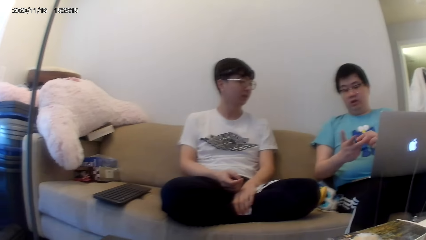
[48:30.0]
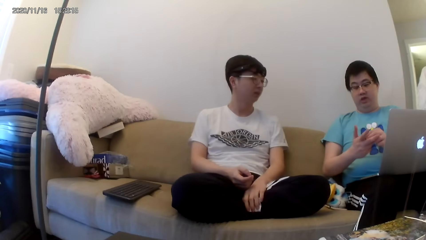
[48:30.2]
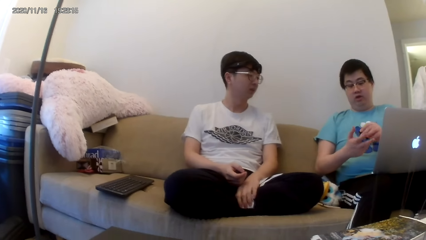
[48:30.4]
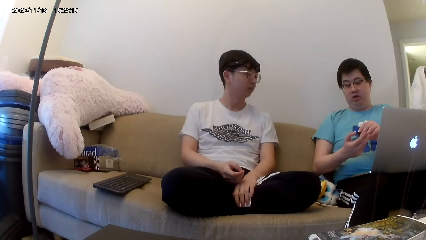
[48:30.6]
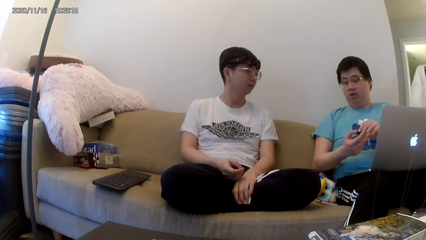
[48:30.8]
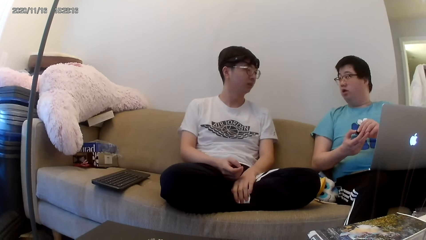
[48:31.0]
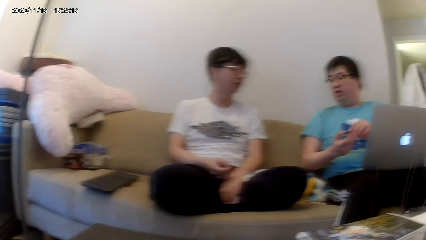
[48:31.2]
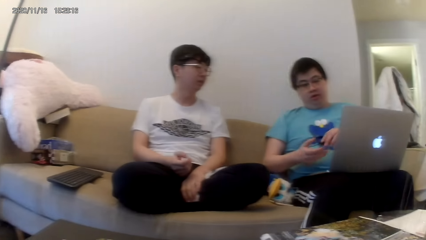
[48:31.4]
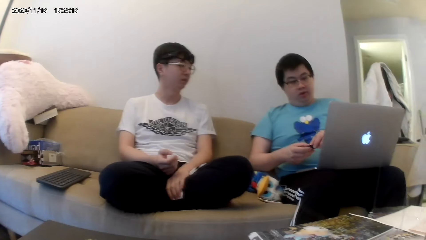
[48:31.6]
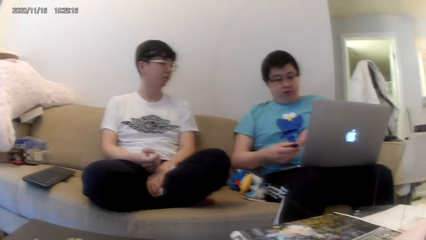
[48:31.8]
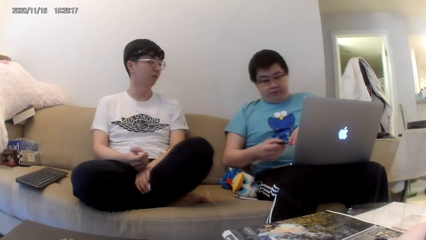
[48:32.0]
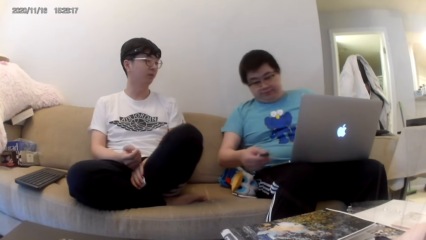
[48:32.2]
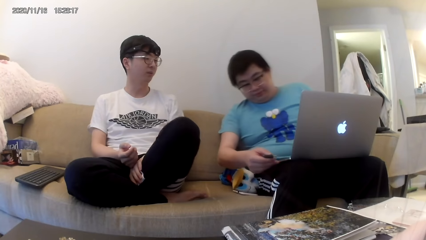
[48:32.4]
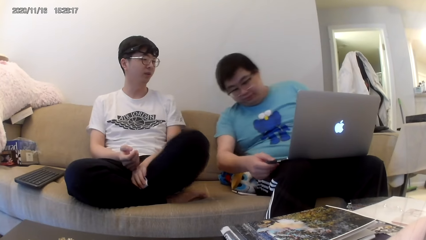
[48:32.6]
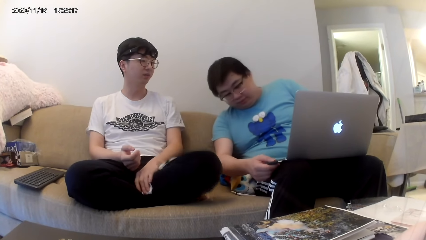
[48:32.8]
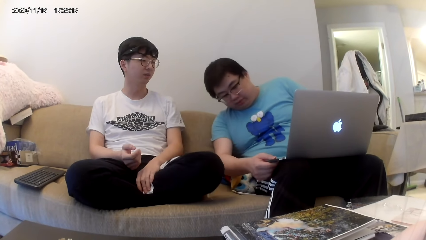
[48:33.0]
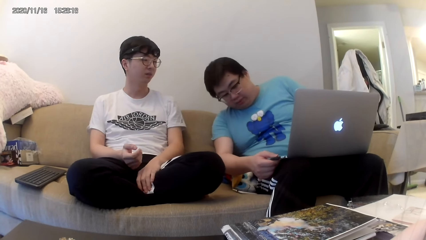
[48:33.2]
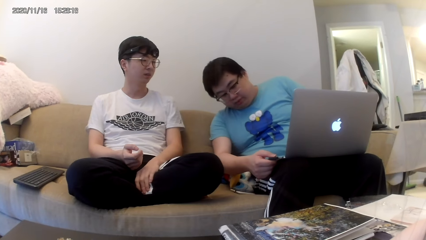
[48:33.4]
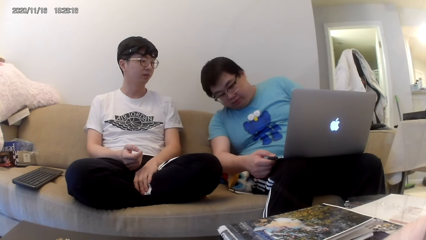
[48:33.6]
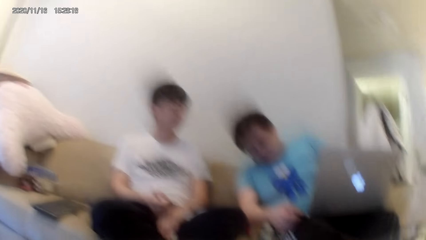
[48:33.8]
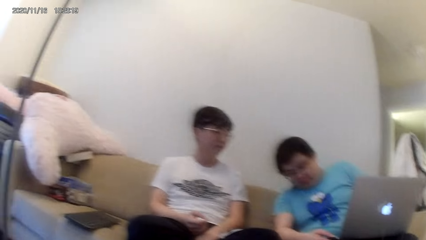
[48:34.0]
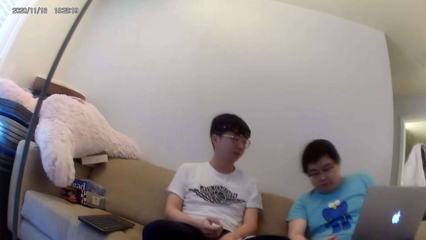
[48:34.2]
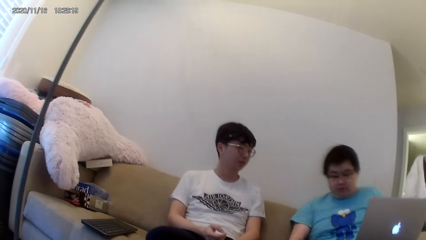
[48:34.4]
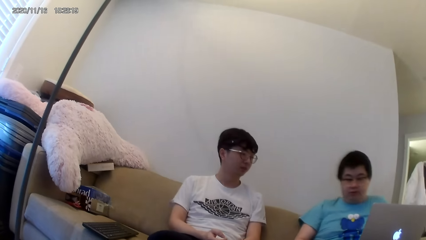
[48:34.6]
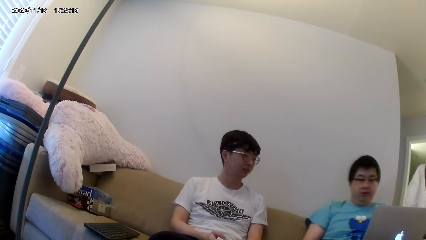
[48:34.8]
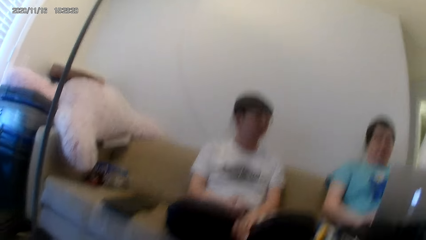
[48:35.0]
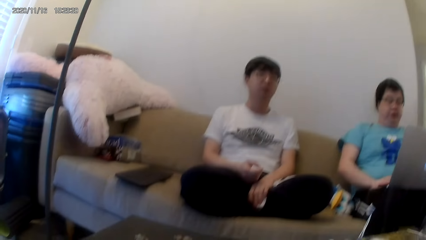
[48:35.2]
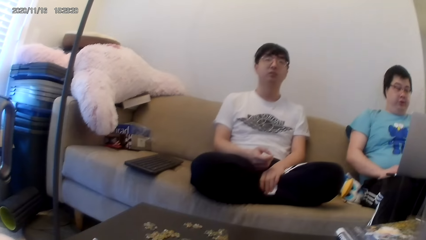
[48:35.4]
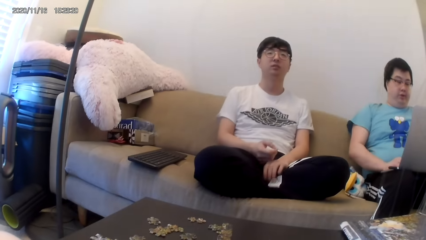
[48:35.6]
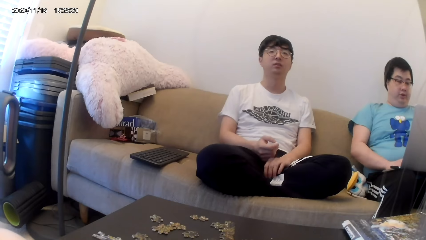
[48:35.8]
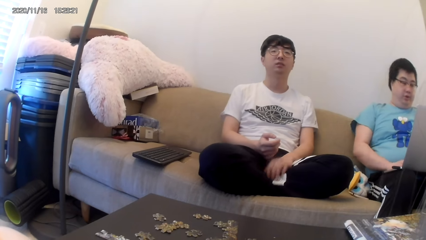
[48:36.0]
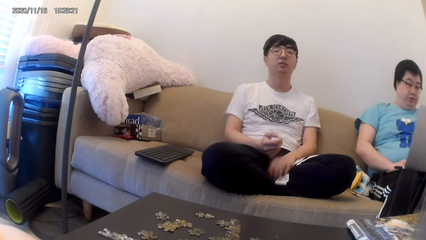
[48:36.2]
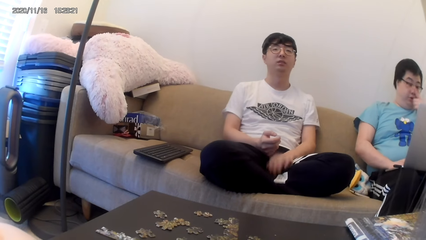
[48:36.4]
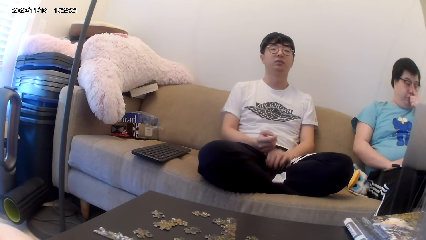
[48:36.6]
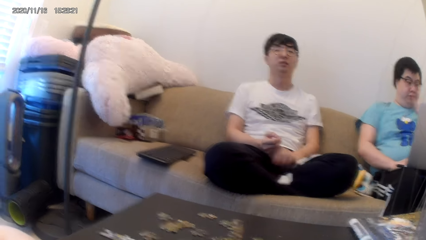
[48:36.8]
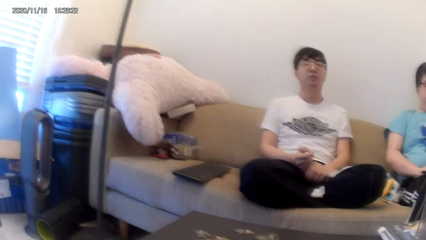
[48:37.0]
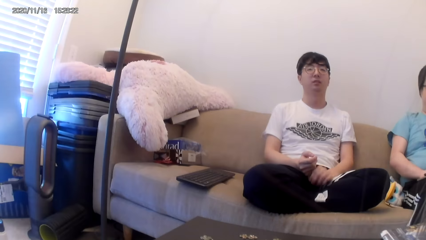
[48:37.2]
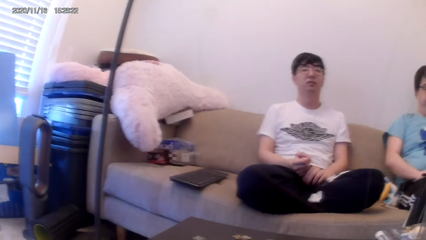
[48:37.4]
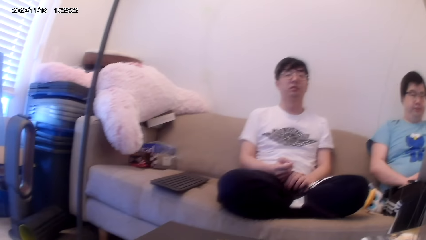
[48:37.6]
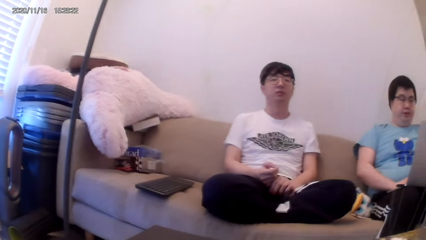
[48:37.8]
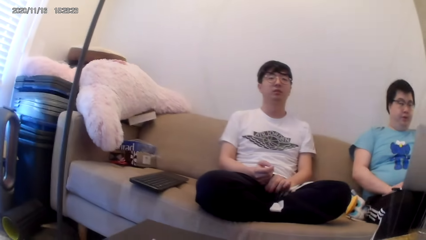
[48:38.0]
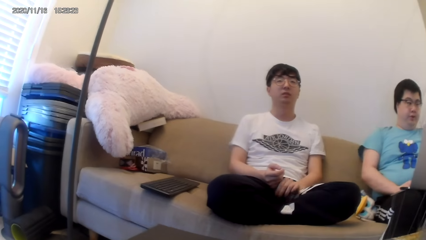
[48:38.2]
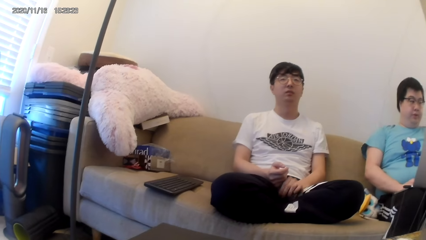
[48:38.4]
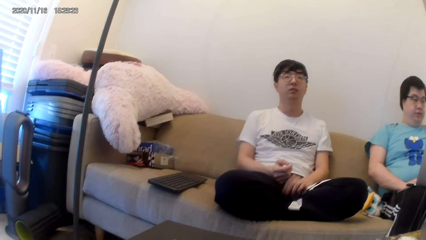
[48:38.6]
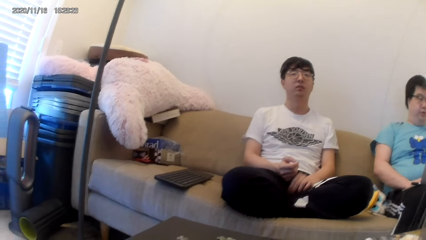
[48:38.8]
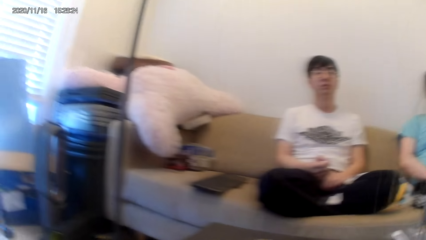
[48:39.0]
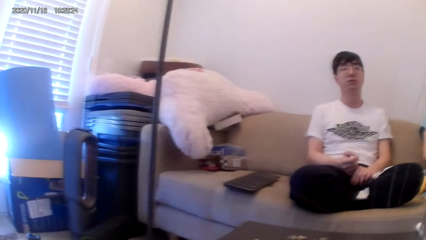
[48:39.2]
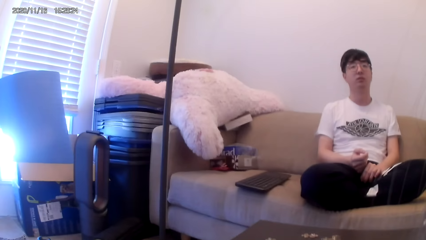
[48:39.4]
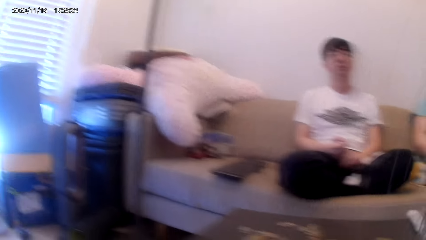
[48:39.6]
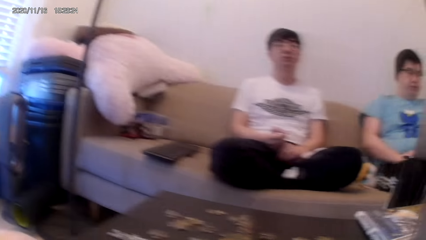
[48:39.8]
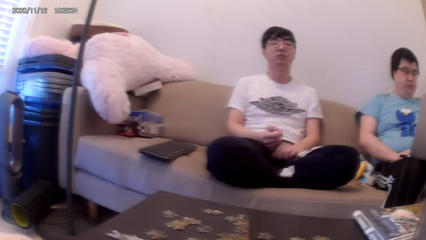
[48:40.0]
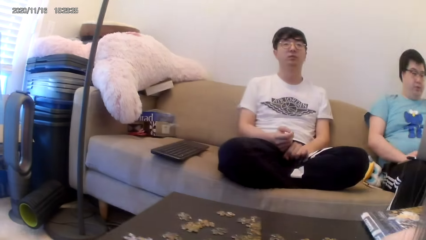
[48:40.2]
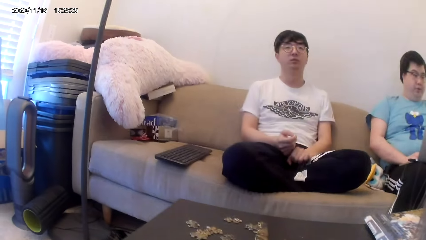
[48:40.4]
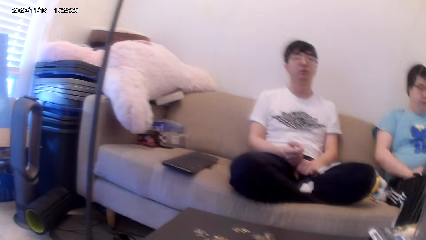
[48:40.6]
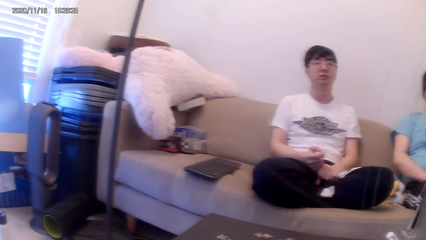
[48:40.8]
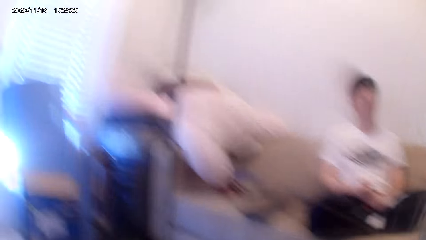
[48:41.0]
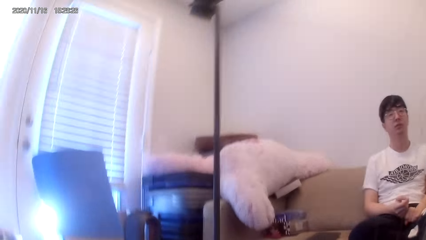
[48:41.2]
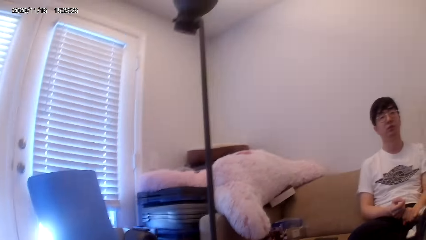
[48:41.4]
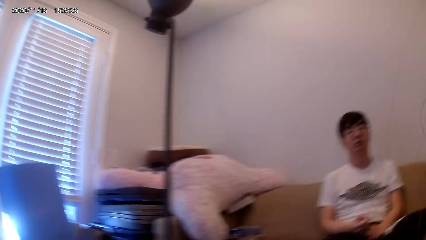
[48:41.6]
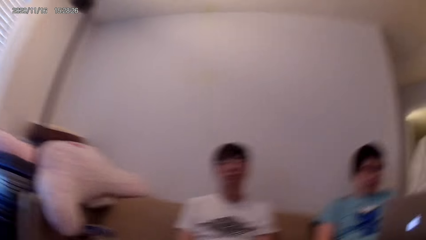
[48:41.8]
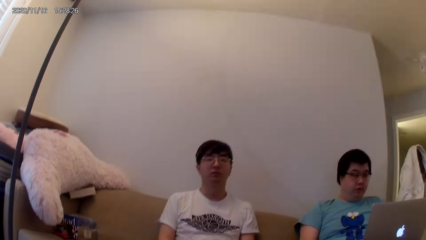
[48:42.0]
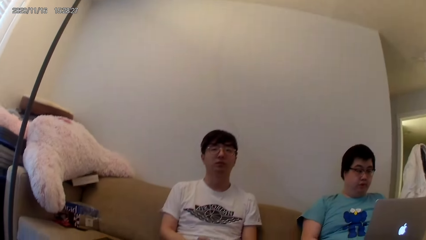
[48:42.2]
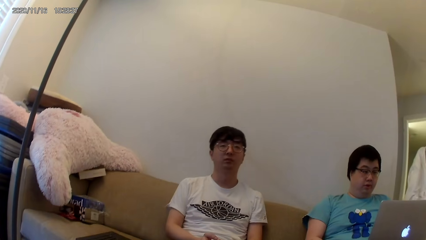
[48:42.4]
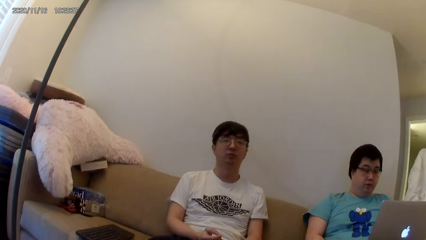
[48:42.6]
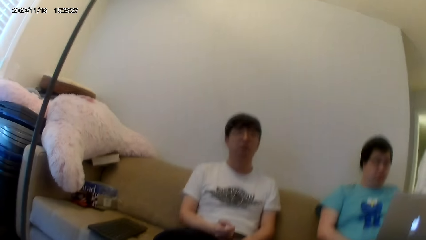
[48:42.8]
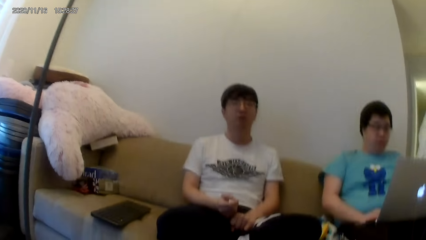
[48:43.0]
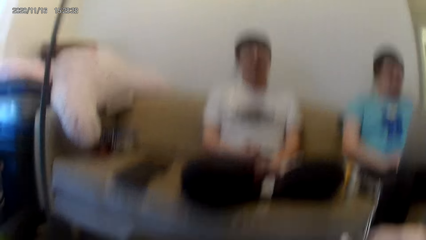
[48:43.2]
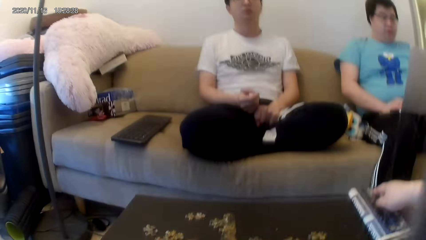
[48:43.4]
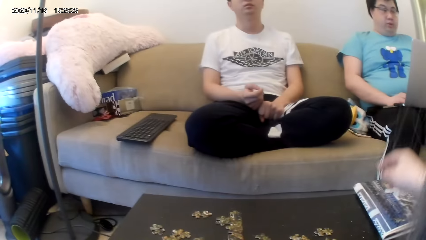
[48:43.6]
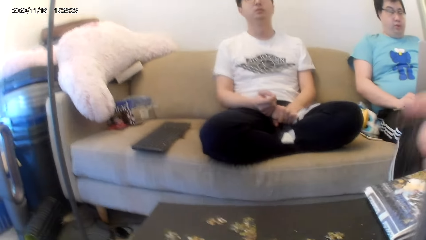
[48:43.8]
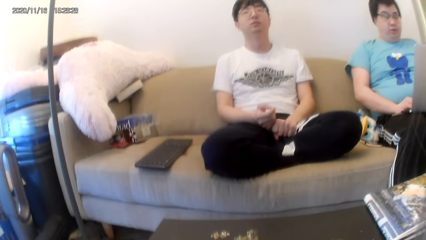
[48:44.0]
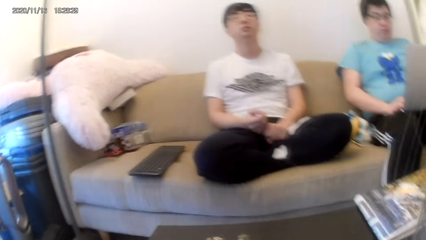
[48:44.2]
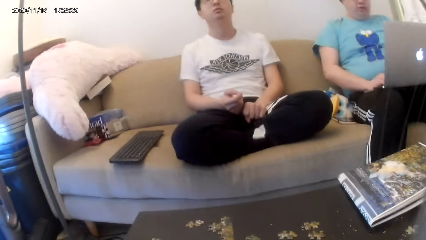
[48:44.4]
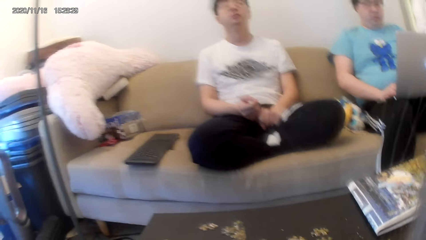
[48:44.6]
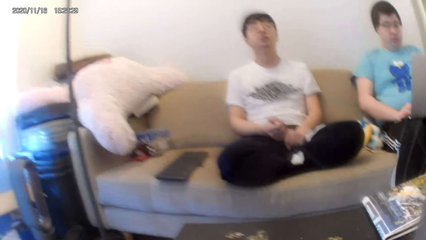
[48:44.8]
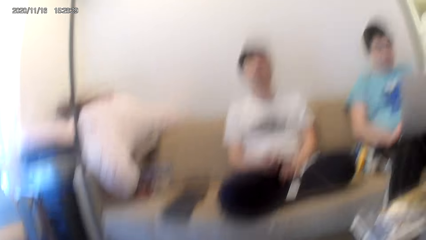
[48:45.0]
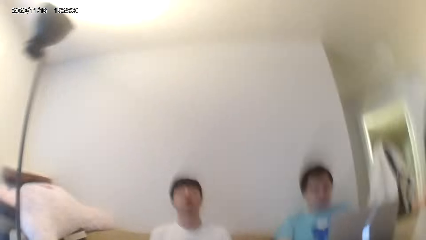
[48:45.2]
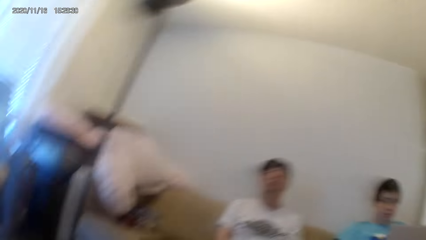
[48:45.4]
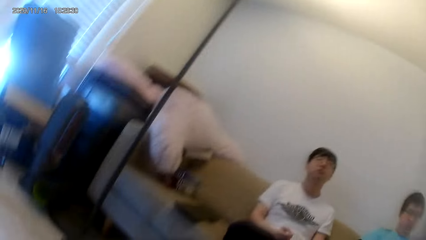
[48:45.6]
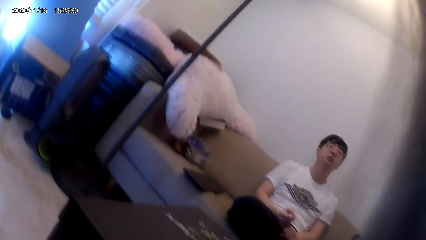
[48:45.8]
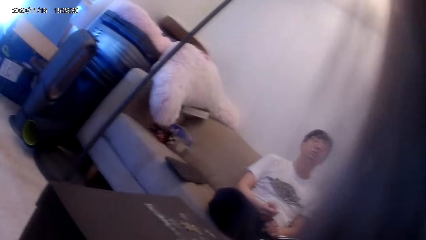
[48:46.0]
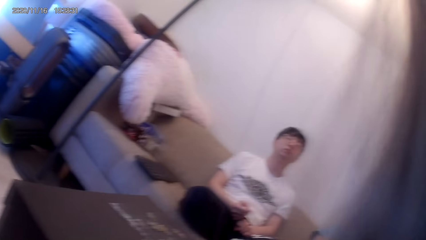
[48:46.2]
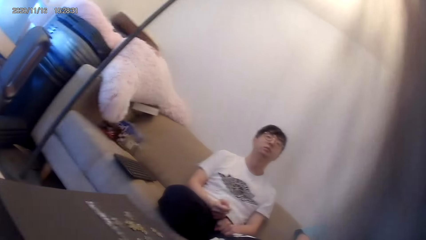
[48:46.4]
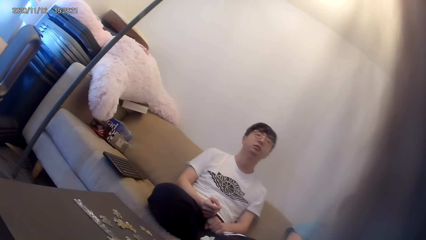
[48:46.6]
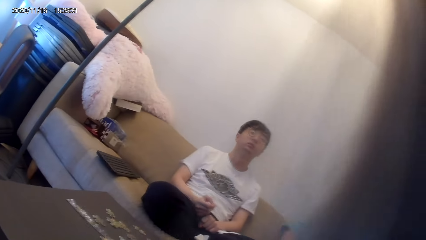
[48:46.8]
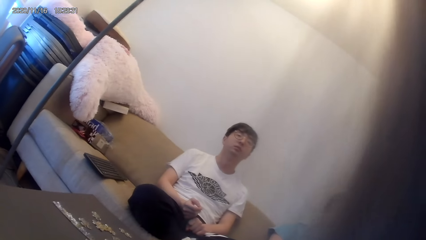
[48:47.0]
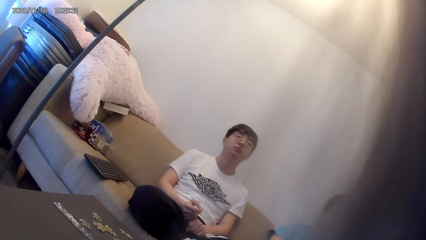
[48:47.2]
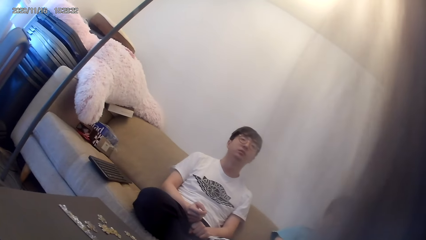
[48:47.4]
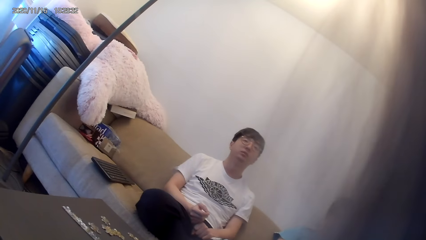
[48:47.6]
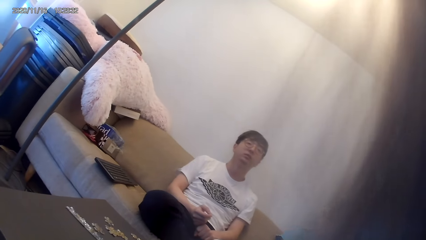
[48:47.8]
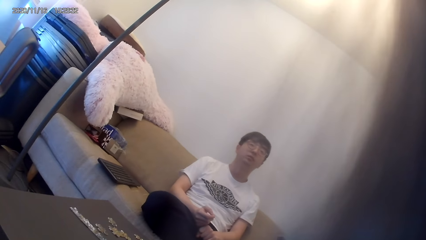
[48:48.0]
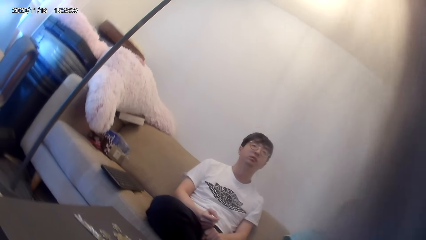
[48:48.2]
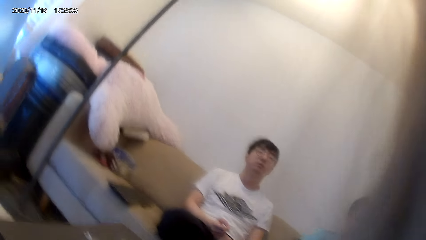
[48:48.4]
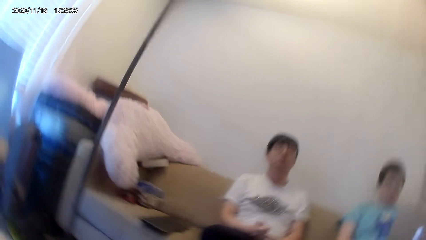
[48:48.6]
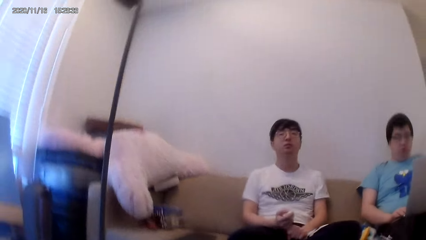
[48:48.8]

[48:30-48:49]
Another man talks to the man. The camera wearer talks to the man.
